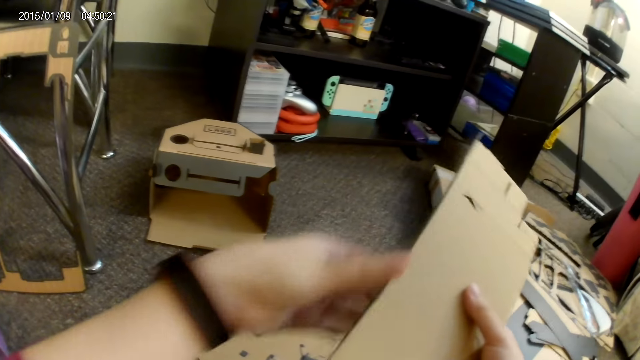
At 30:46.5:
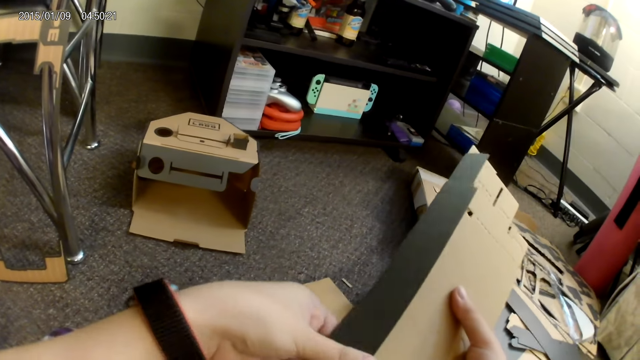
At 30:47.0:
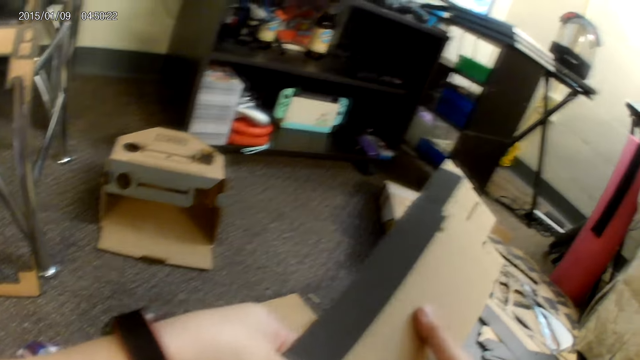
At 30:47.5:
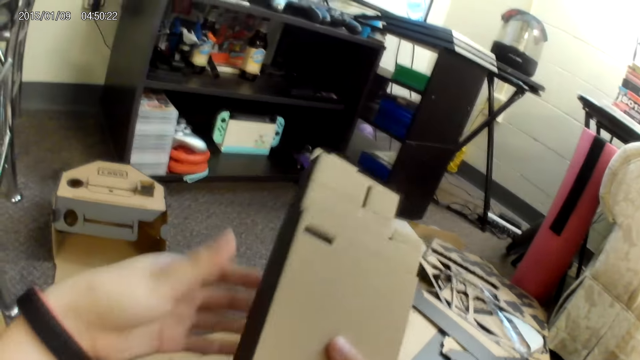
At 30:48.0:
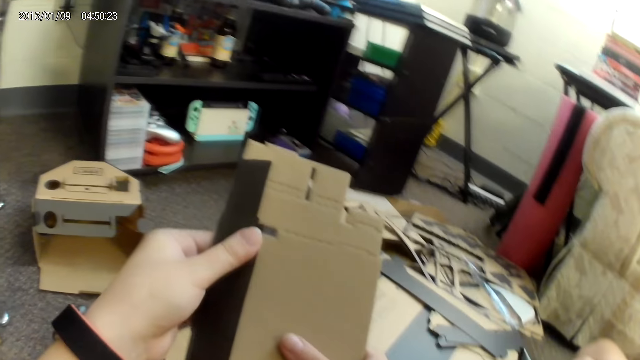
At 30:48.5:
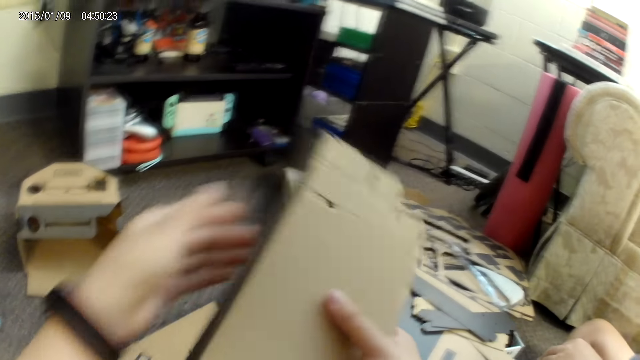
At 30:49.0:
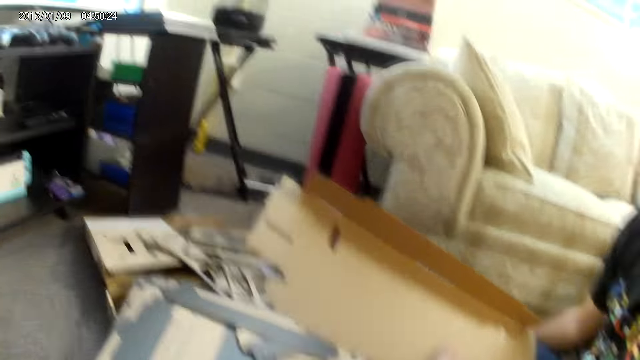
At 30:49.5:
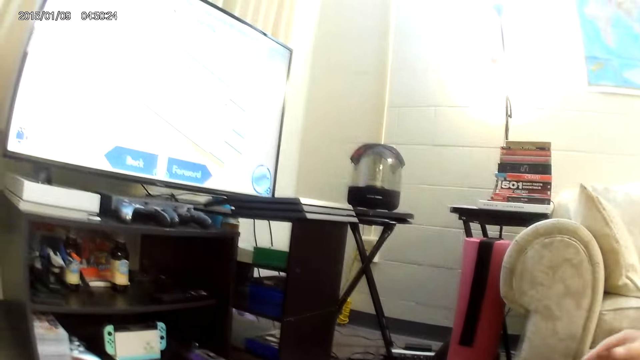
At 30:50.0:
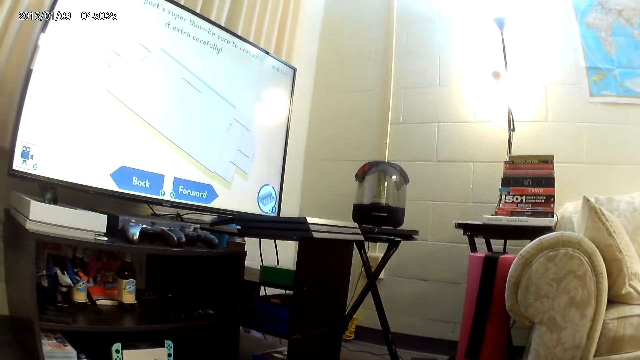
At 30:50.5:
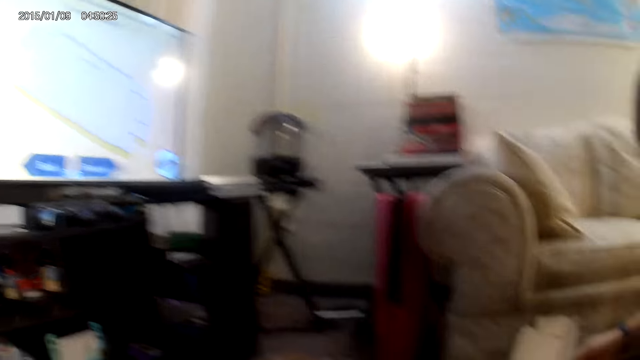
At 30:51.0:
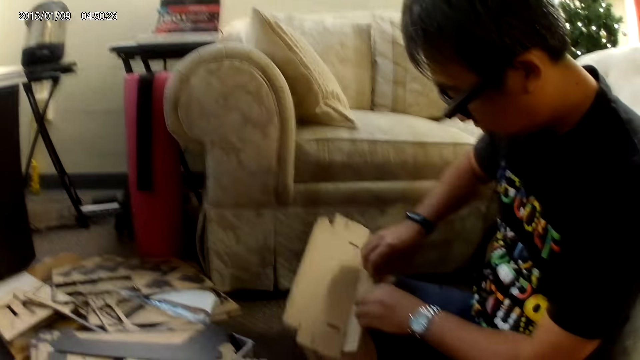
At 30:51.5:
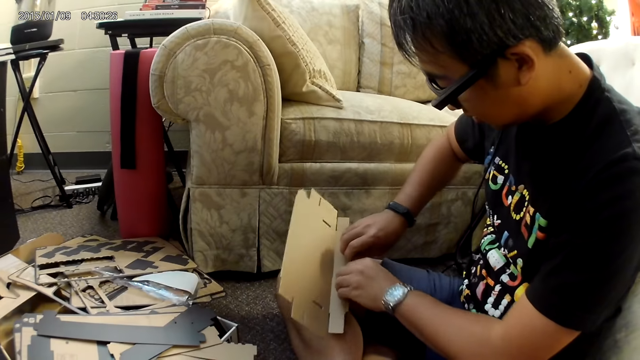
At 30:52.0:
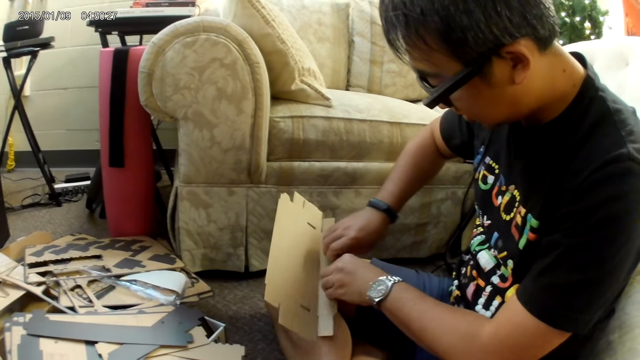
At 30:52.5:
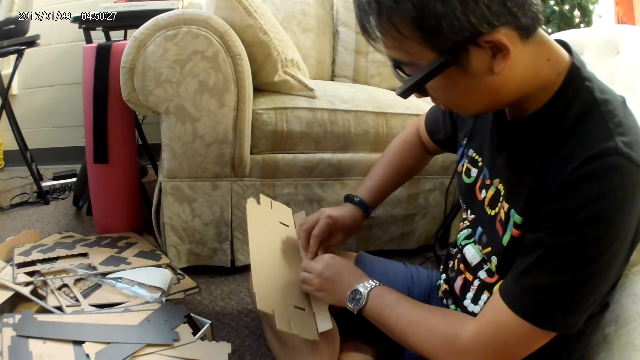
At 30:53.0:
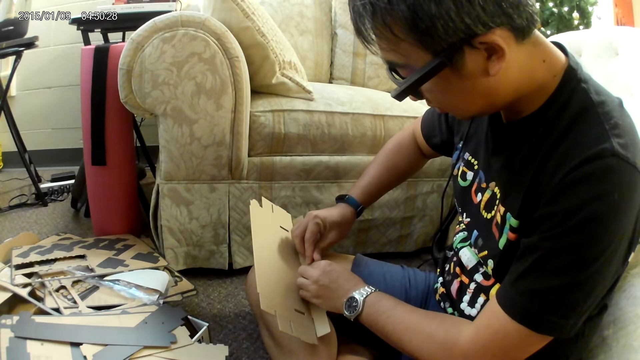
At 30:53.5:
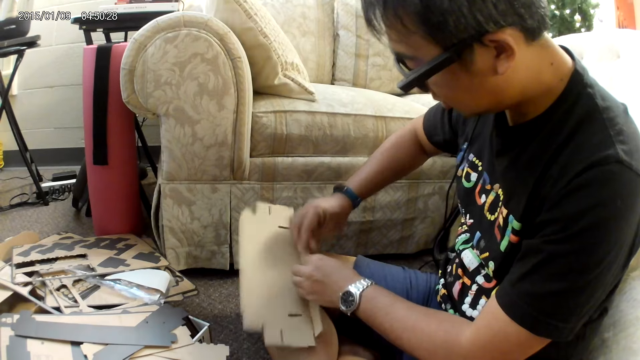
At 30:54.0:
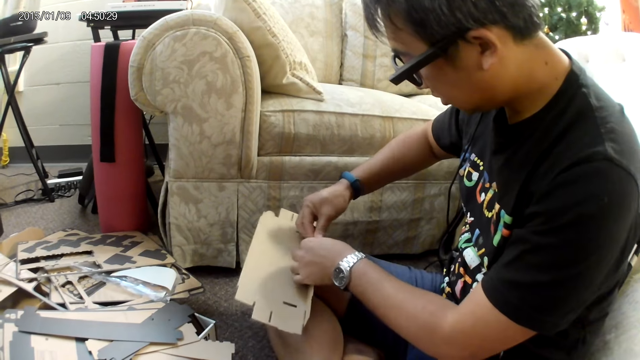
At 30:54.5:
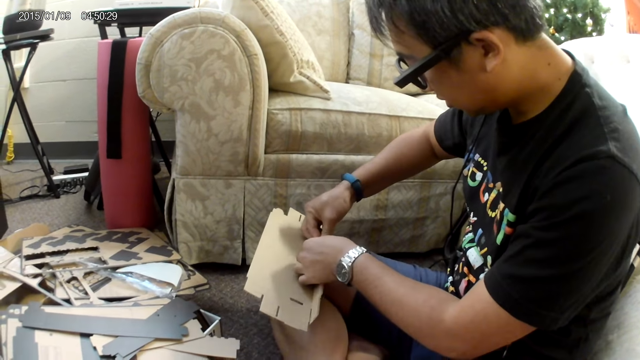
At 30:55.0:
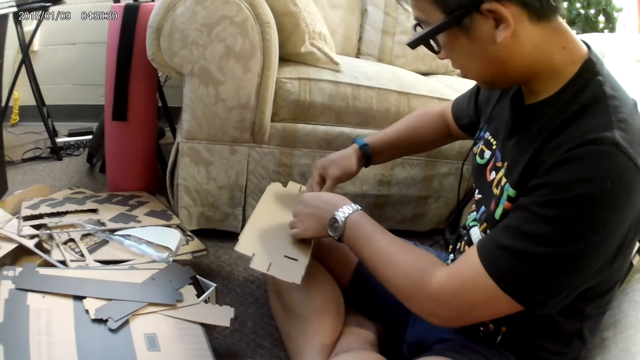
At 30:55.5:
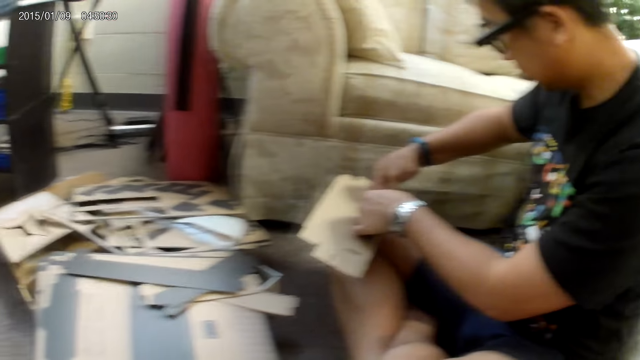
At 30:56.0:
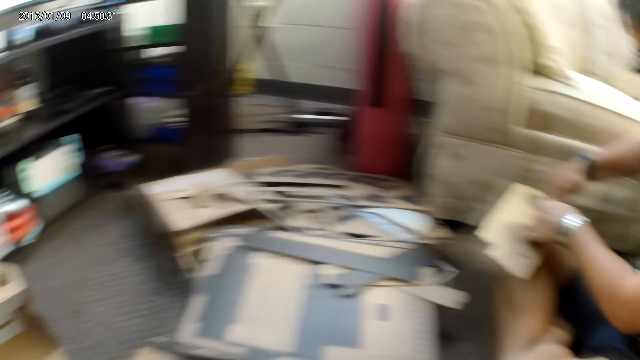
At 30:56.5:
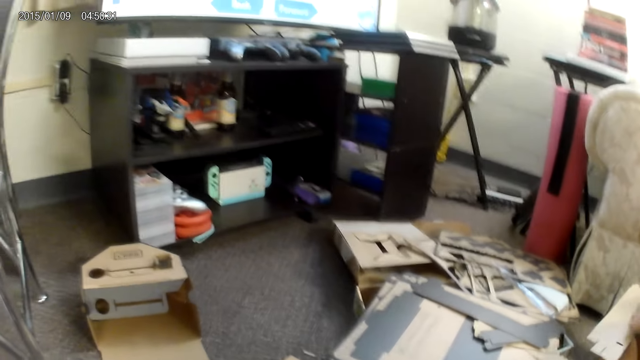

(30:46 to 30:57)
The camera wearer folds the carton. She gives the man the cardboard with her right hand. The man assembles the cardboard construction game with both hands.

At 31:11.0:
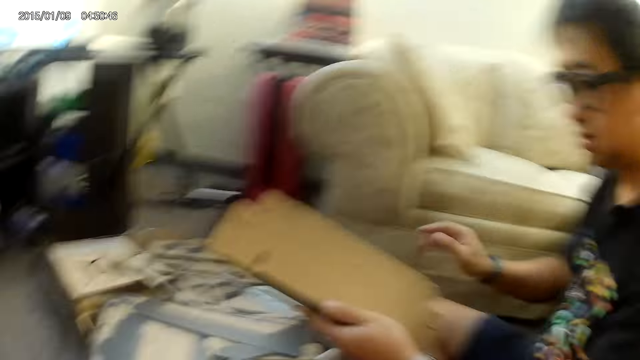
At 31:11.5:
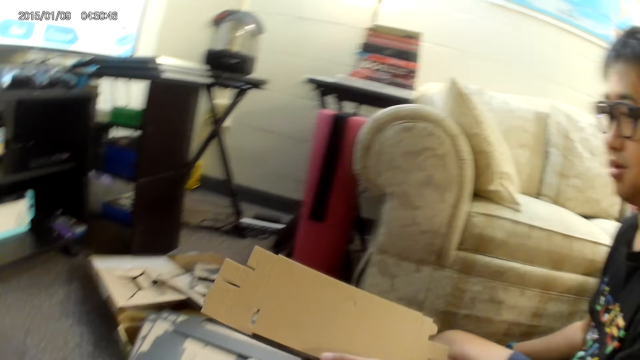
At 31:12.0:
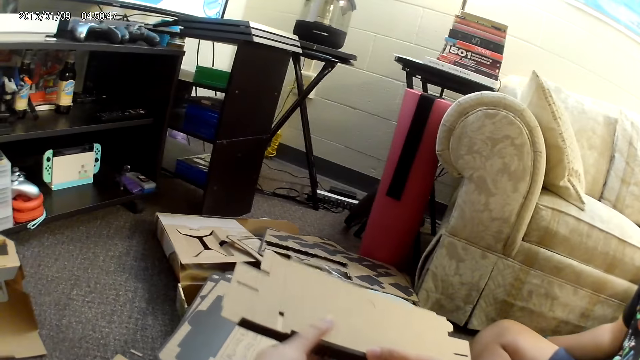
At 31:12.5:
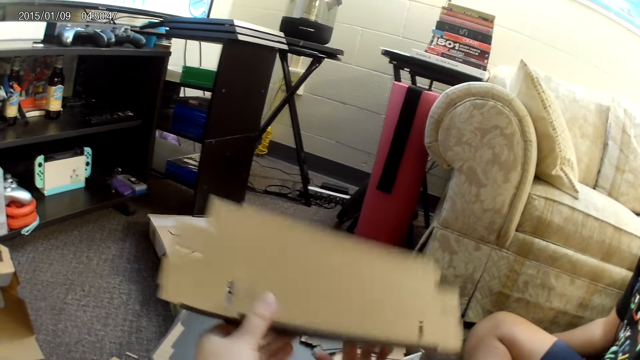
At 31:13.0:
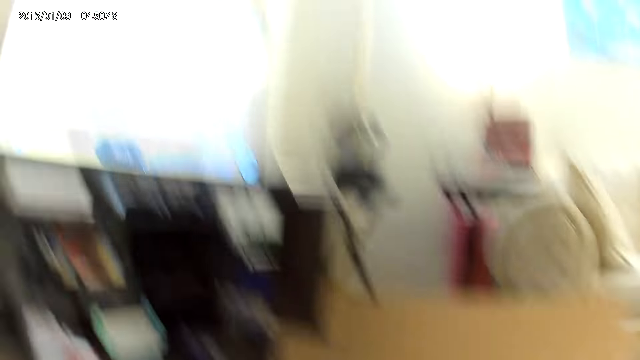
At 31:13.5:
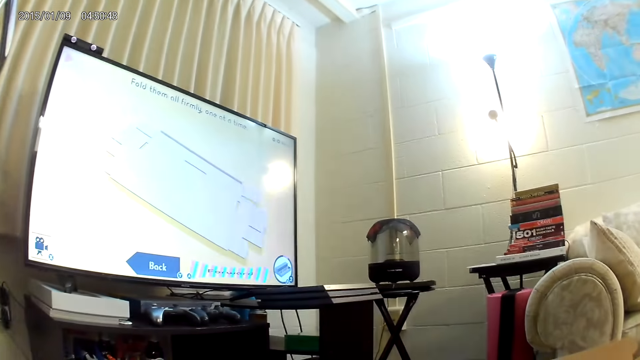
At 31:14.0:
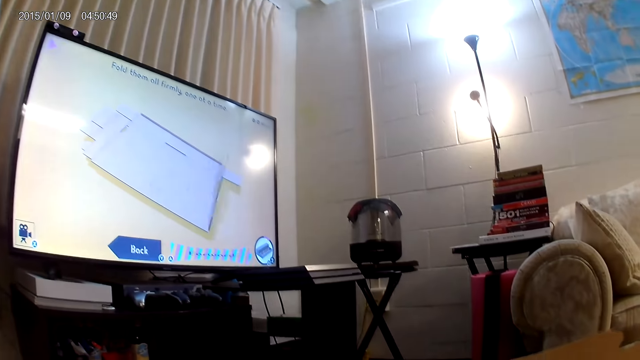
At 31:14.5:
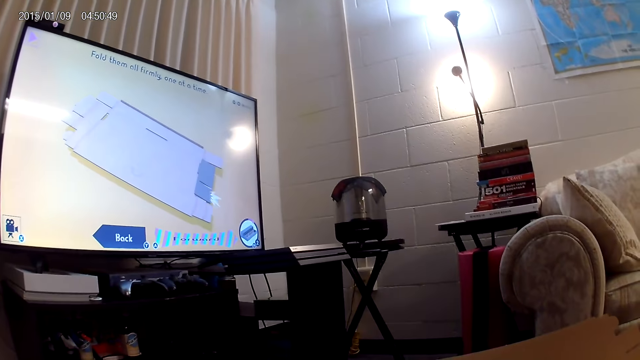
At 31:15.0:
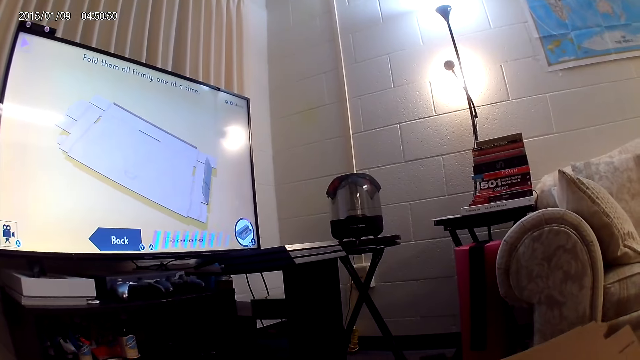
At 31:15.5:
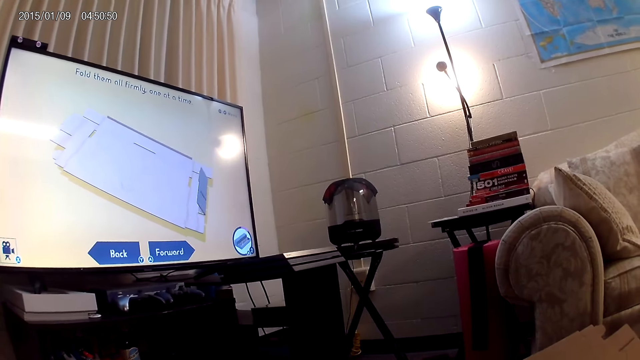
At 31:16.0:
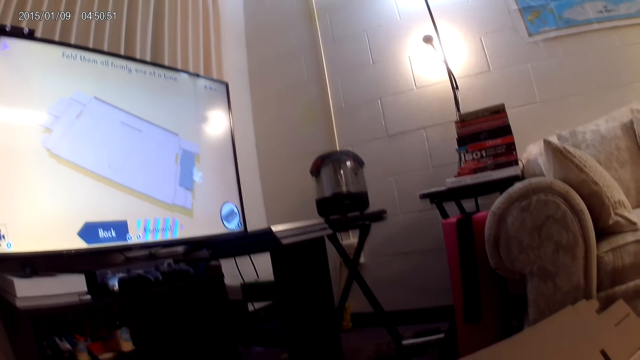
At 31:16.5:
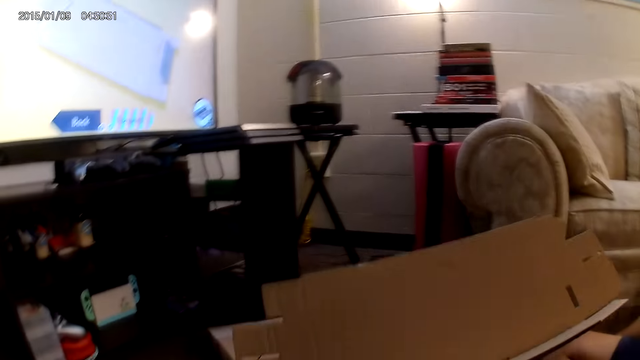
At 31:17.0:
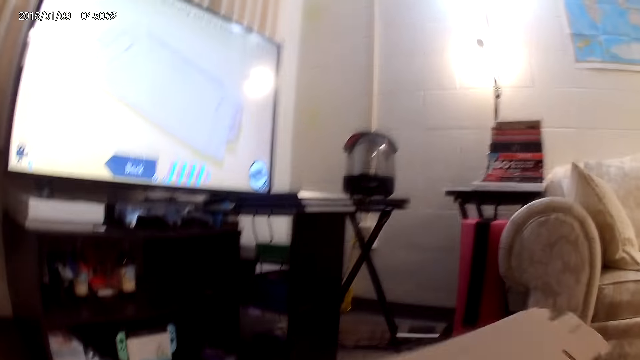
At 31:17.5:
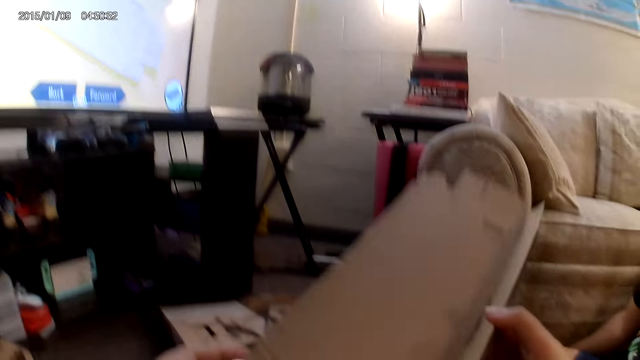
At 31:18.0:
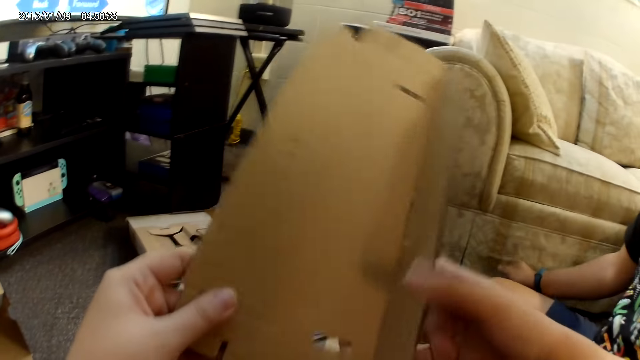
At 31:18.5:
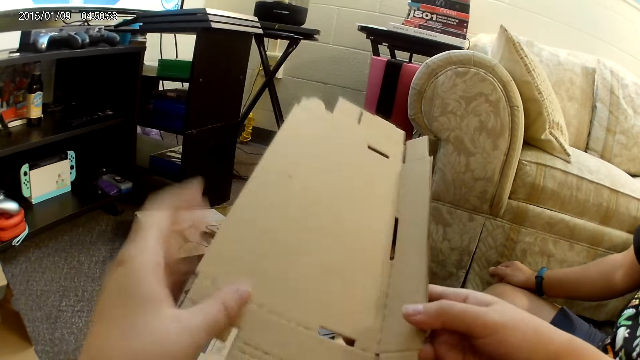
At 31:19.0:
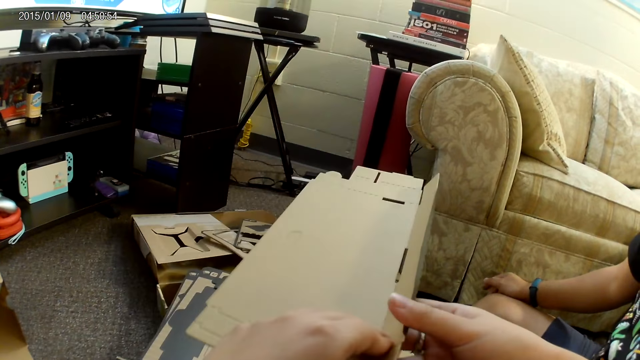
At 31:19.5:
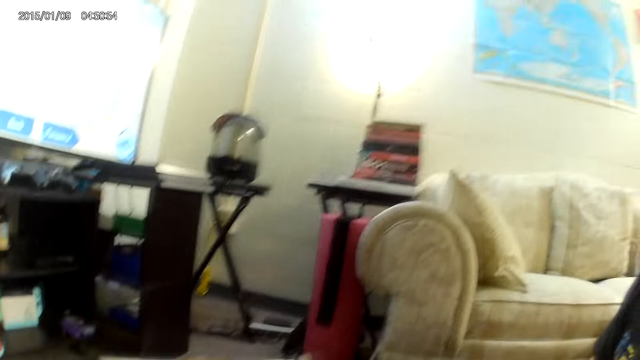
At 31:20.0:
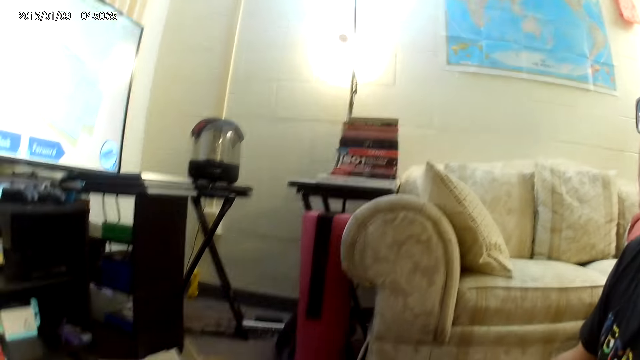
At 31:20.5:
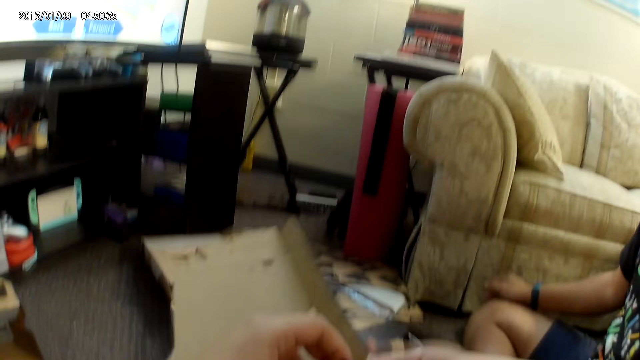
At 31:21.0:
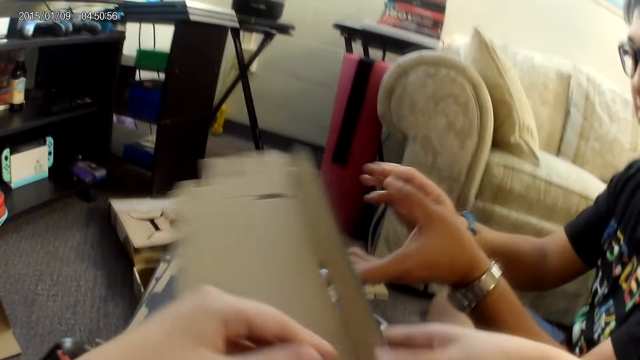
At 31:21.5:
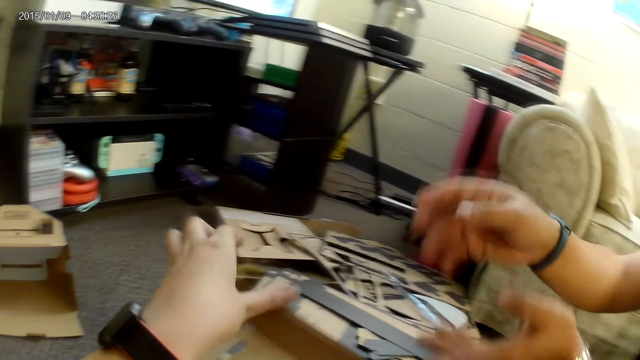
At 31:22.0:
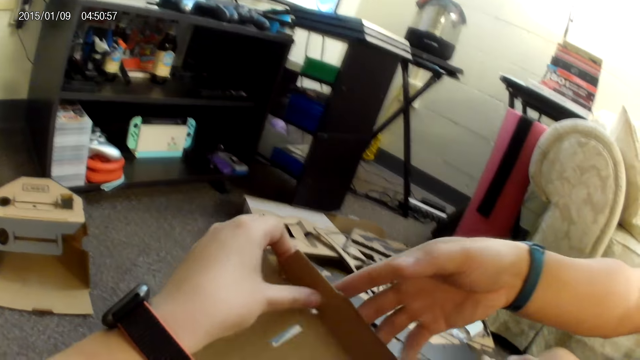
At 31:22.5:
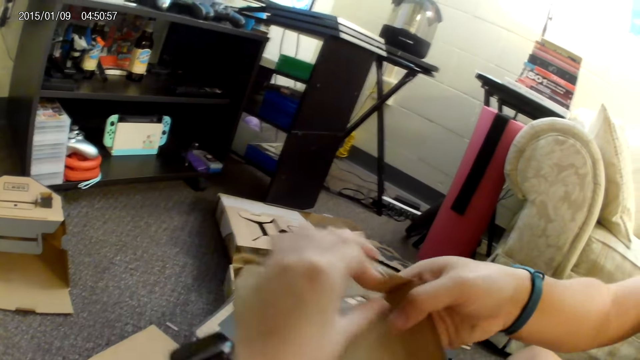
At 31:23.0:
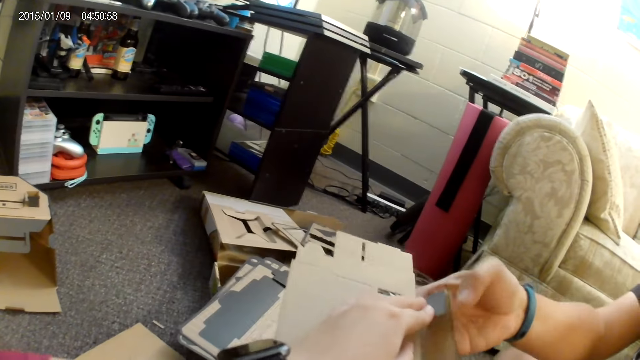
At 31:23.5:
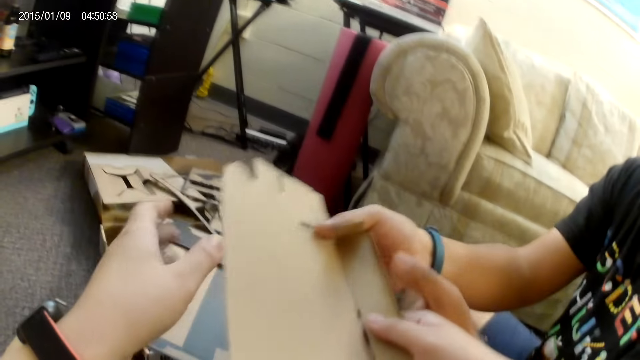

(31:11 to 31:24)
The camera wearer collects the cardboard from the man with her right hand. She holds the cardboard with both hands. She hands over the carton to the man. The man holds the cardboard with his right hand.
